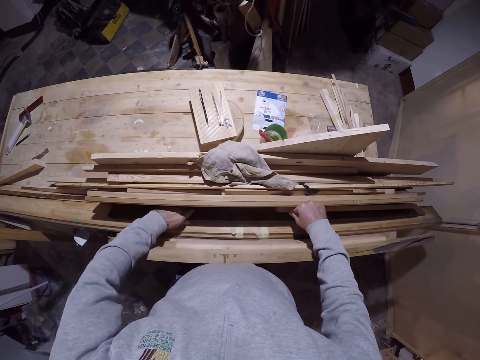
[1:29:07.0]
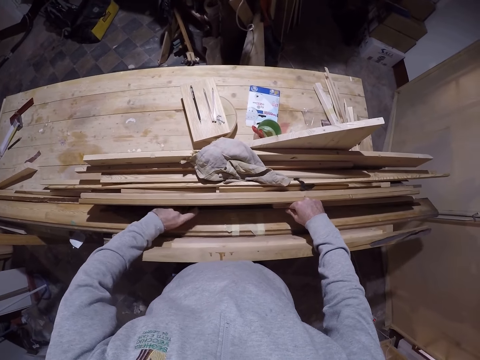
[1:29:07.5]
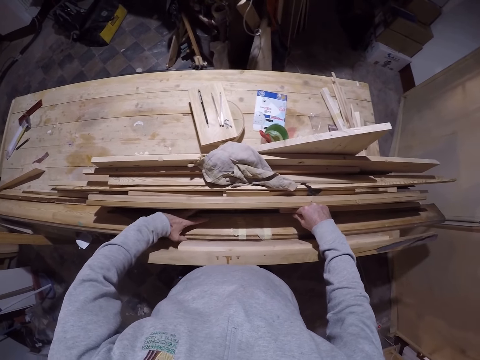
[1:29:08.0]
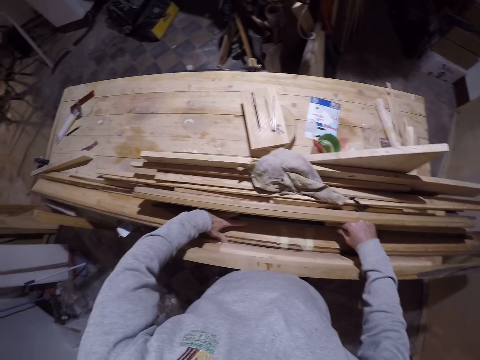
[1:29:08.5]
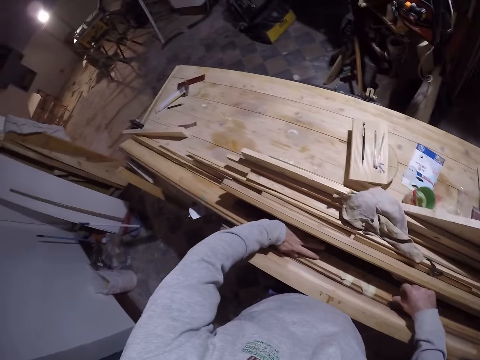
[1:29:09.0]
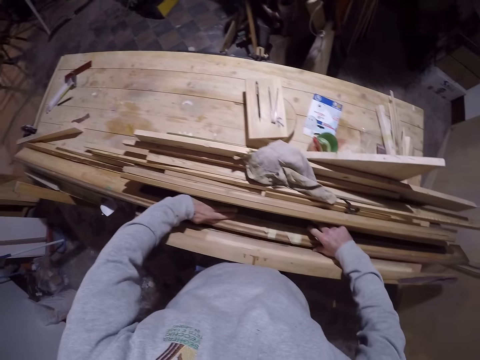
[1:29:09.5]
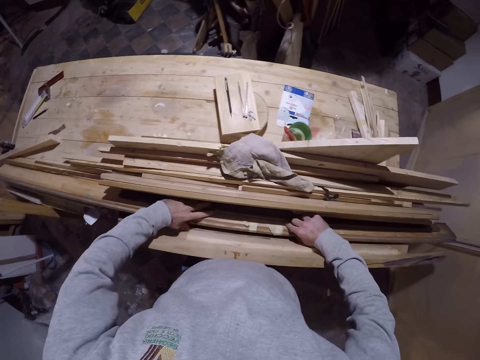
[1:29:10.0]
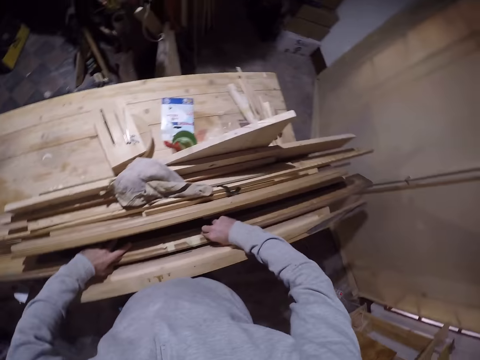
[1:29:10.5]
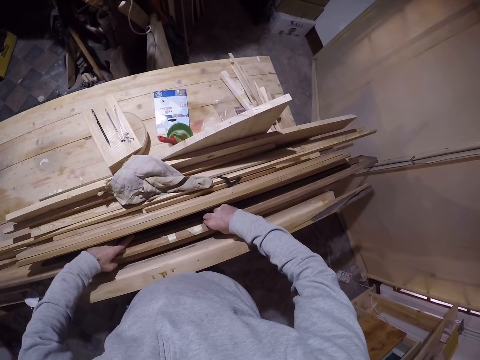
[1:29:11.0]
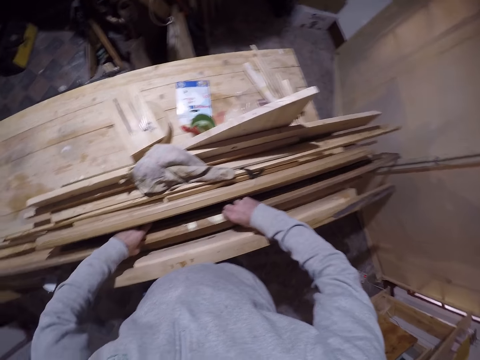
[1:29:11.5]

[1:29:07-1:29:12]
The camera wearer arranges the woods on the table.

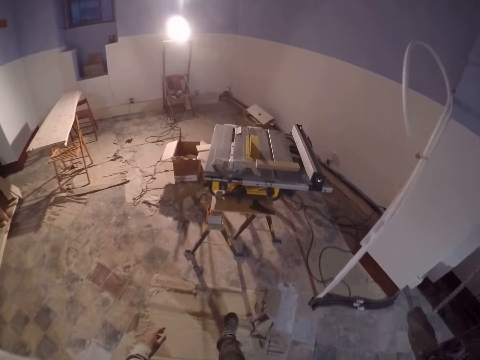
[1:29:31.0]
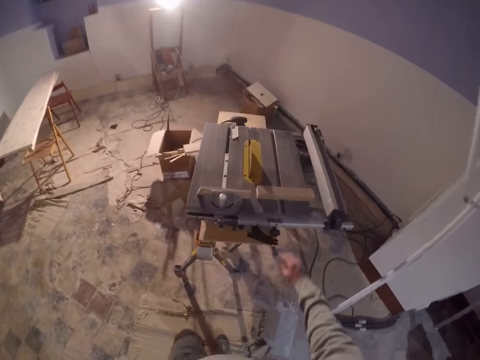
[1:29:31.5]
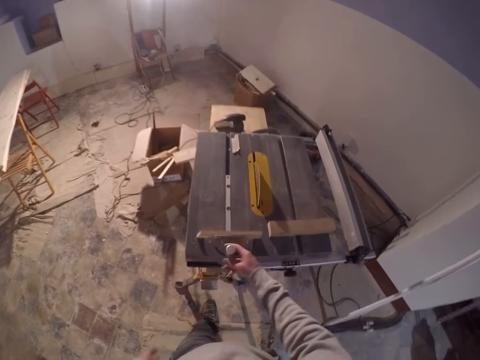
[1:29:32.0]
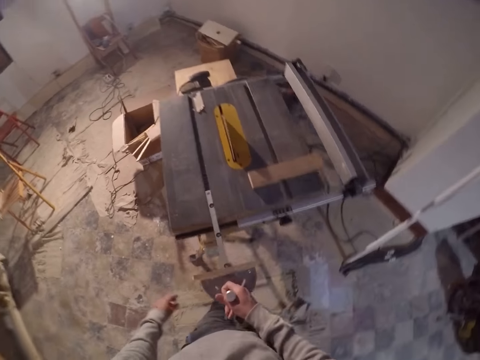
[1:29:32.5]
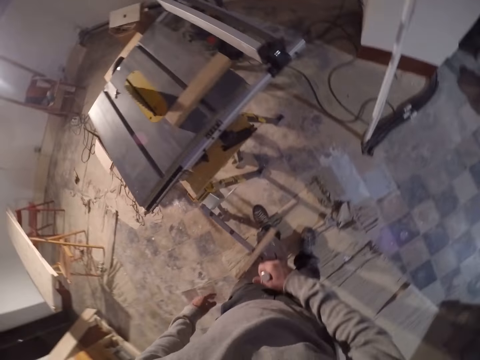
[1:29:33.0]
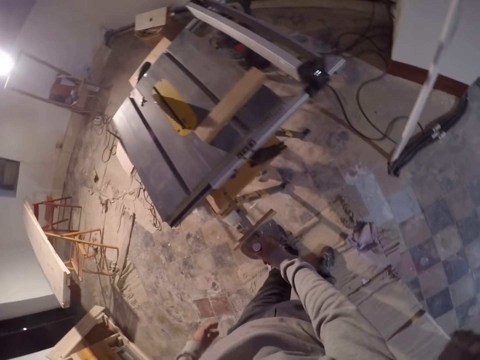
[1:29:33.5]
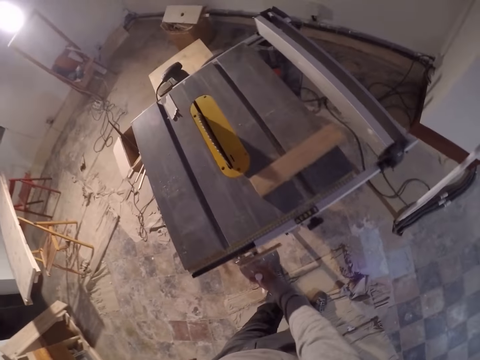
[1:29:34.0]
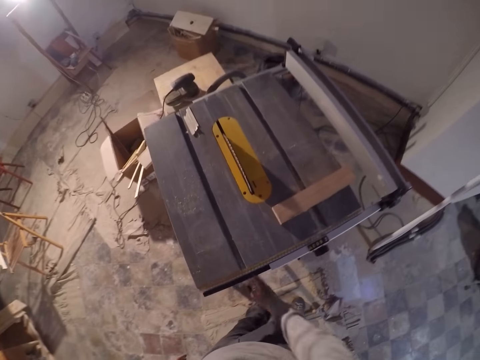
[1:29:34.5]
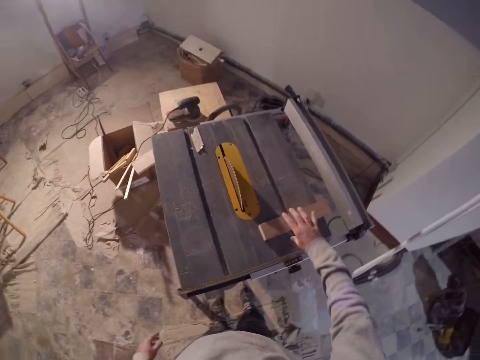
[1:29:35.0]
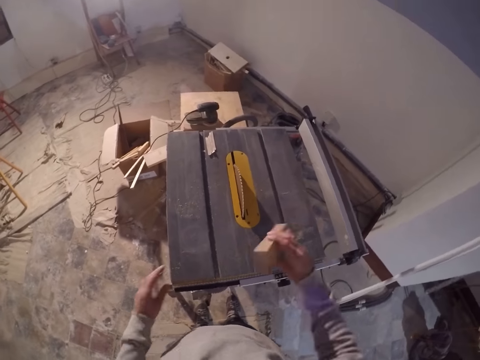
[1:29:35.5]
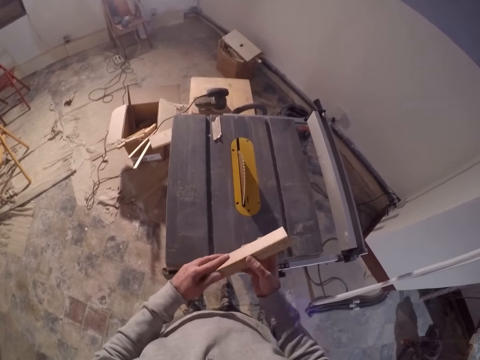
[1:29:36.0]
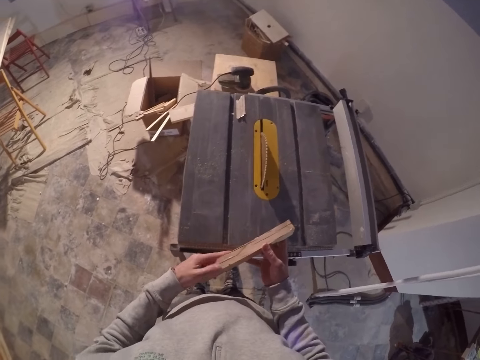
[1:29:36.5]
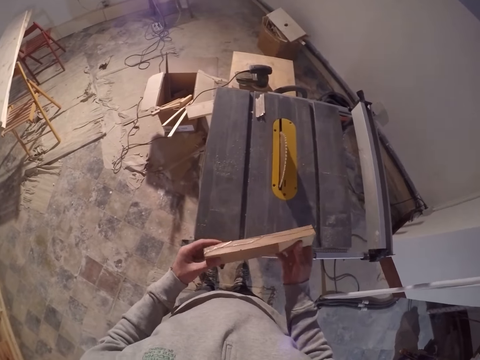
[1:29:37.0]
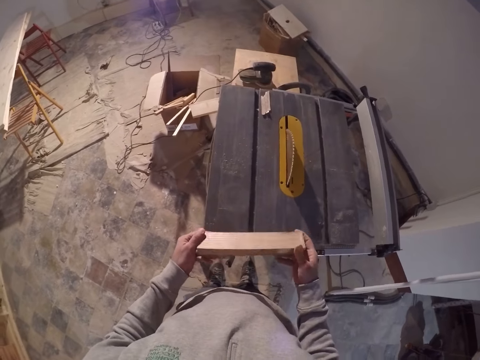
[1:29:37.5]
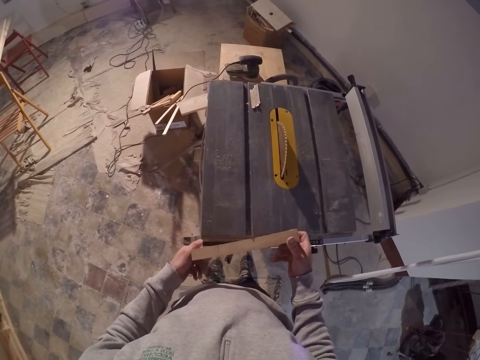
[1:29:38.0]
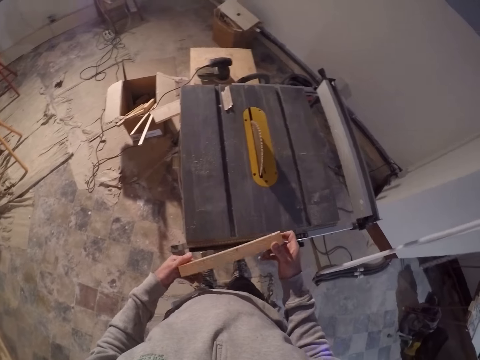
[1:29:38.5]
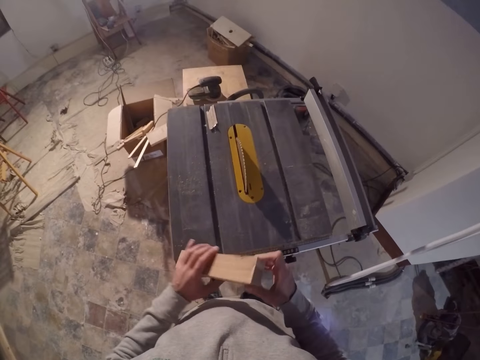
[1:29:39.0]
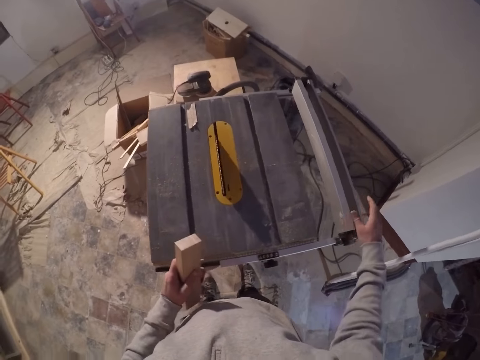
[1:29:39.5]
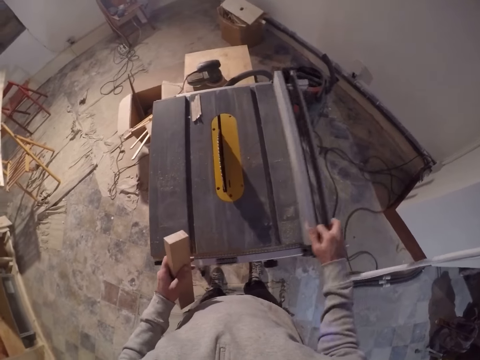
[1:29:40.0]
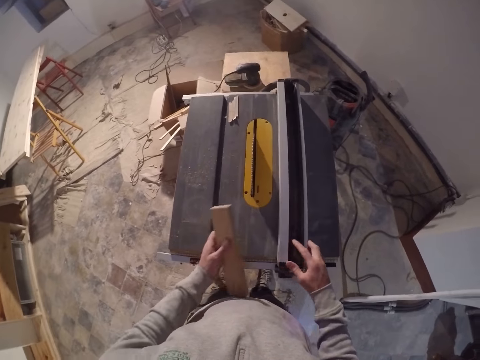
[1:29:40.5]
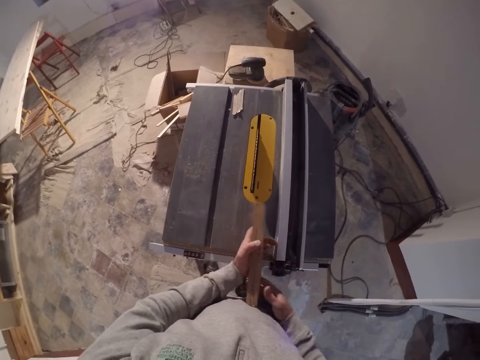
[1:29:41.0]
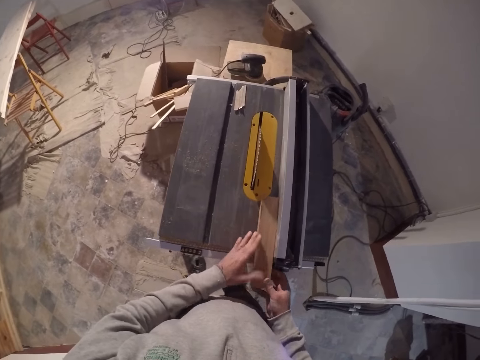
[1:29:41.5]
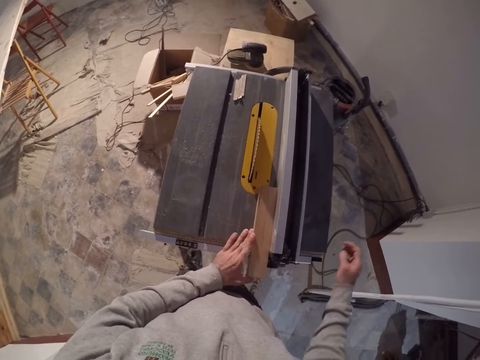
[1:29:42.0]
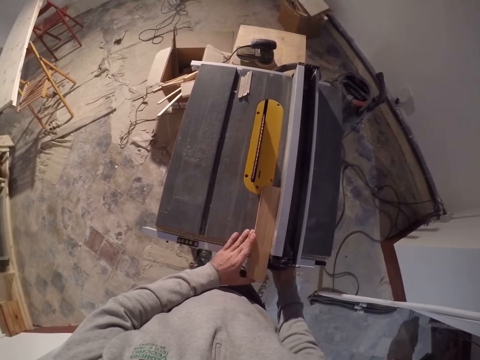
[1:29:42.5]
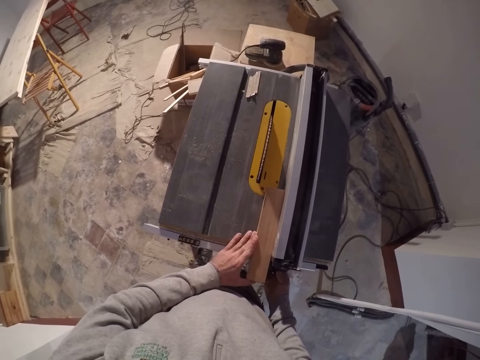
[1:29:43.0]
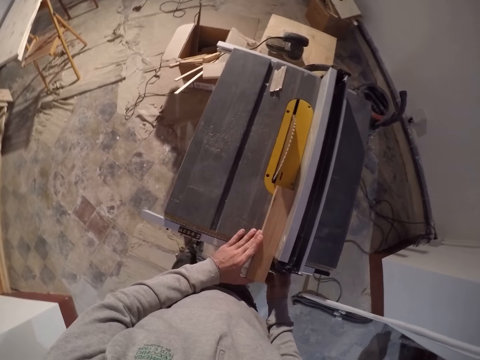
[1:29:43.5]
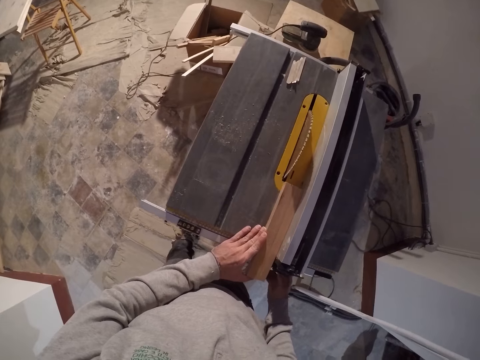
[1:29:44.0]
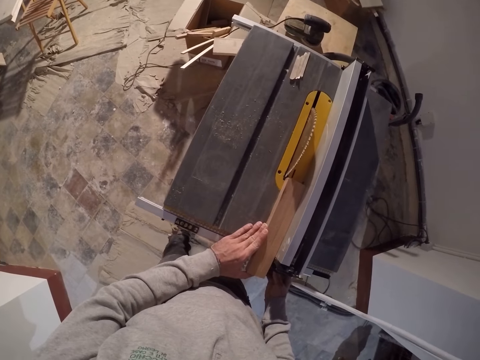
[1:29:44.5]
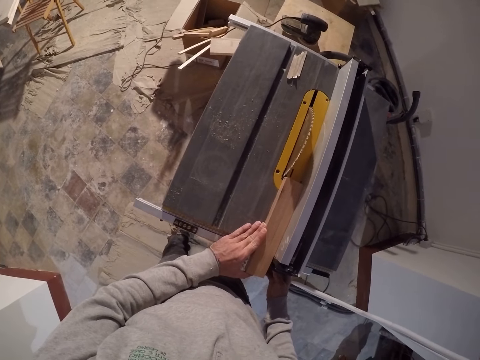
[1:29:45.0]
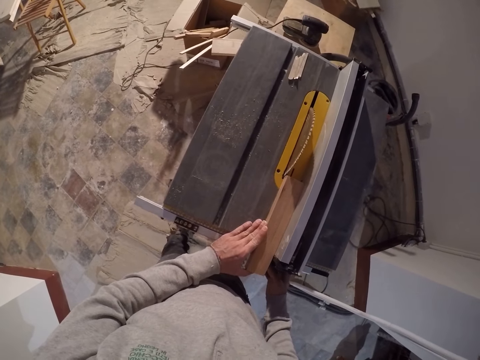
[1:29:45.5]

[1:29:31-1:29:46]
The camera wearer moves the miter gauge on the saw board with his right hand. He takes the measuring tool. He places the miter gauge in his right hand under the saw board. He picks up the piece of wood on the saw board with his right hand. He holds the piece of wood in his right hand with his left hand. He moves the miter gauge on the saw board with his right hand. He places the piece of wood on the saw board with both hands. He adjusts the knob of the miter gauge with his right hand. He tightens the circular wood cutting machine.

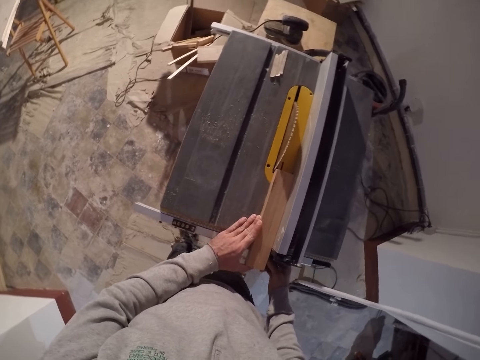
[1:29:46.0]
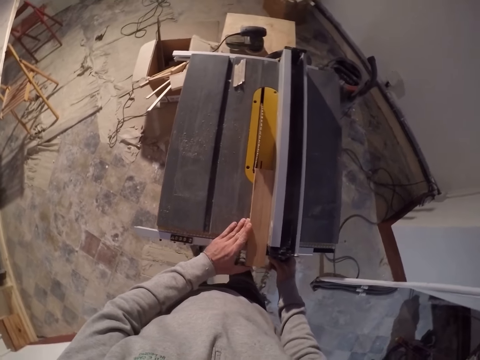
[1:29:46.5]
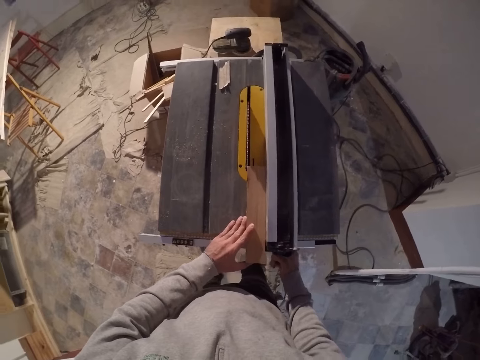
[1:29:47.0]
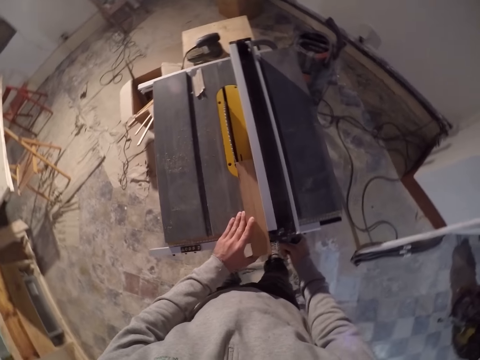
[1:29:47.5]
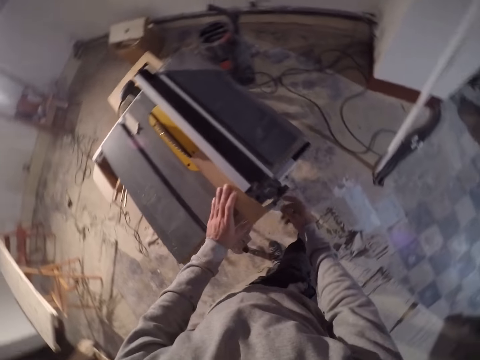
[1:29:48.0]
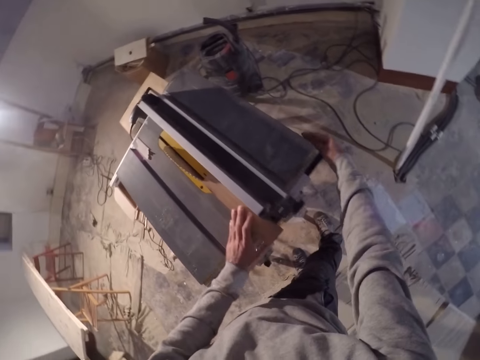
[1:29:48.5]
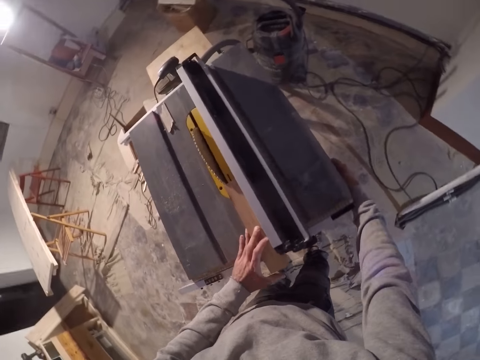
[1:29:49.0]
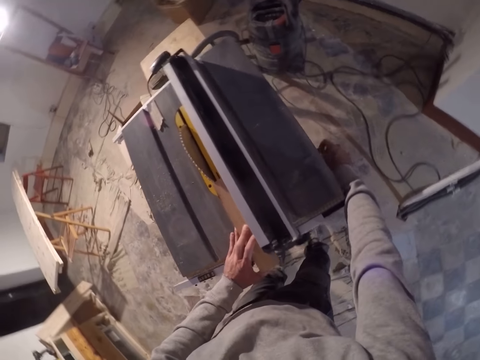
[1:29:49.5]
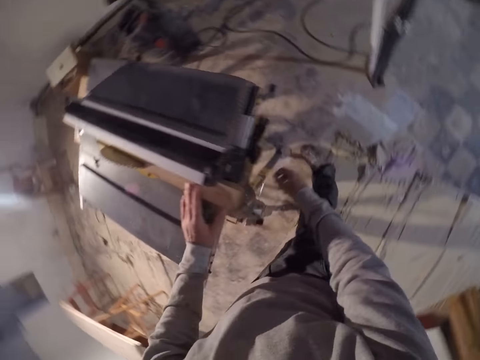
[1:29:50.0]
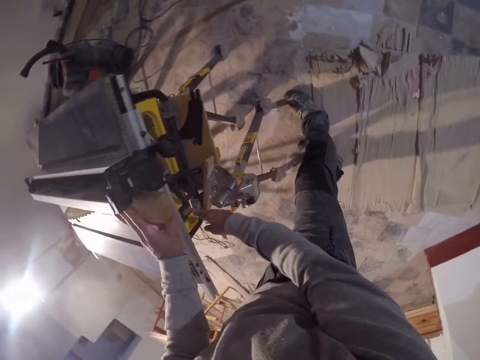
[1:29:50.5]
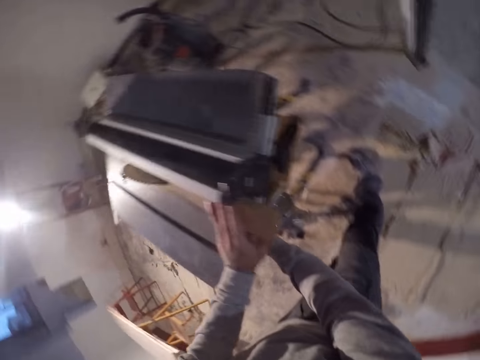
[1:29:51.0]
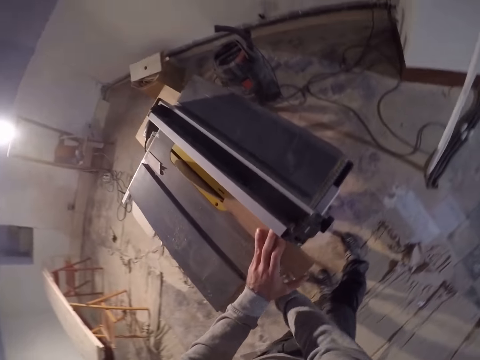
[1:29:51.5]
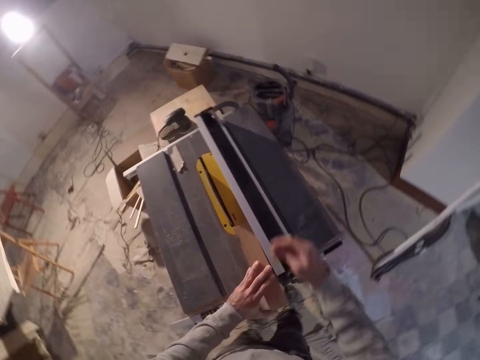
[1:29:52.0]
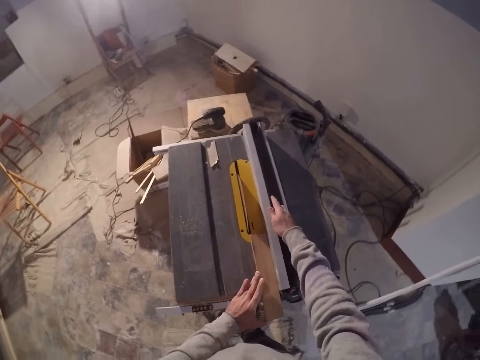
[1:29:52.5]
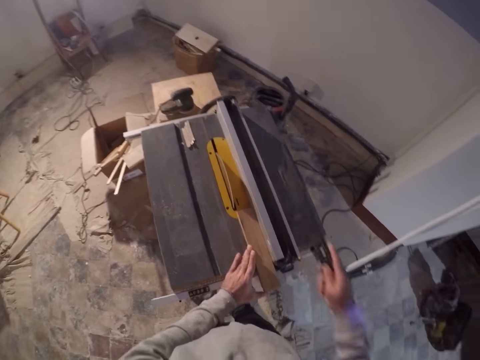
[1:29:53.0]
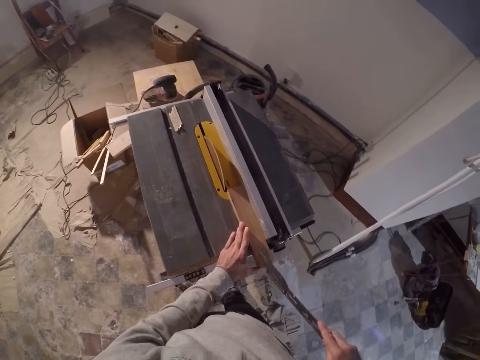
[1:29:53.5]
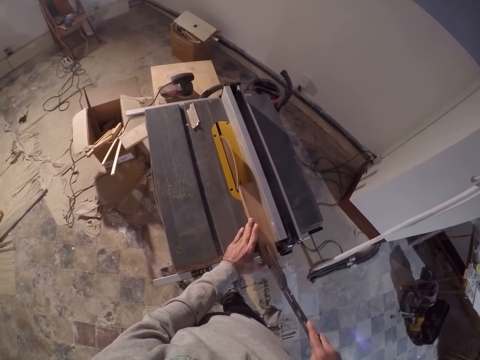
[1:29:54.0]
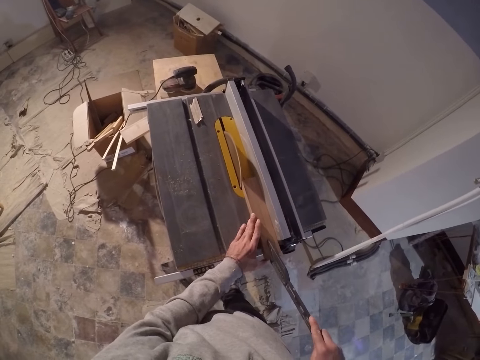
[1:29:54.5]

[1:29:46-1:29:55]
The camera wearer presses the switch under the saw board with his right hand. He turns on the circular wood cutter. He takes the metal. He pushes the piece of wood on the saw board with the metal or stick in his right hand.
